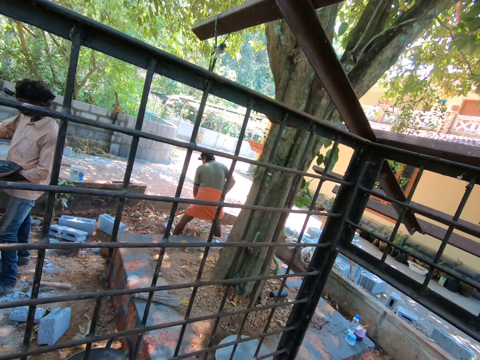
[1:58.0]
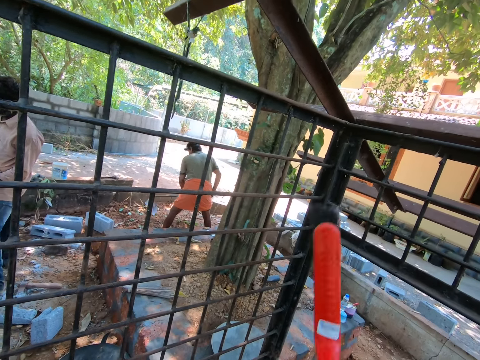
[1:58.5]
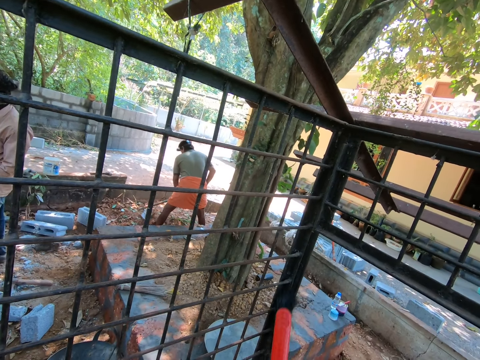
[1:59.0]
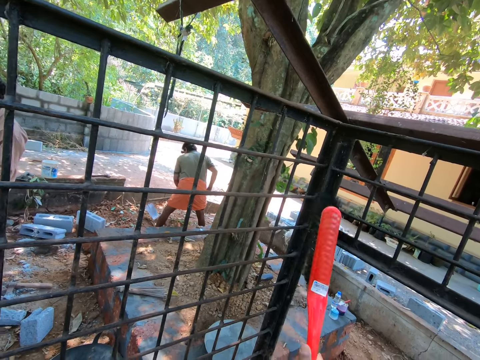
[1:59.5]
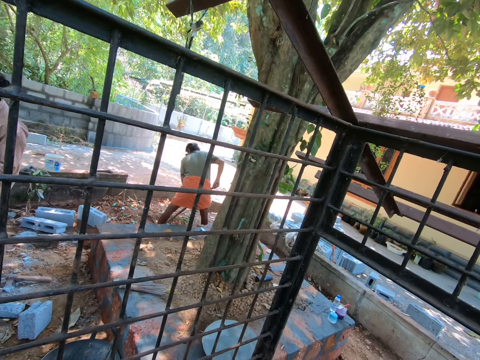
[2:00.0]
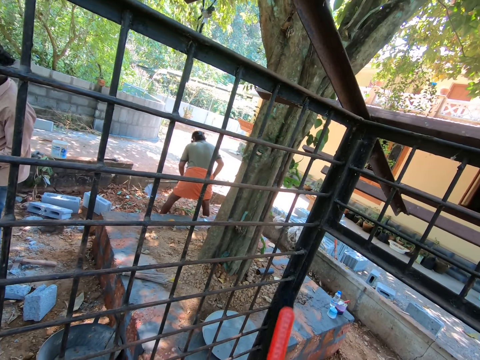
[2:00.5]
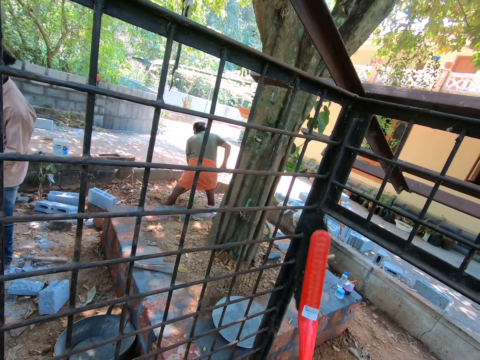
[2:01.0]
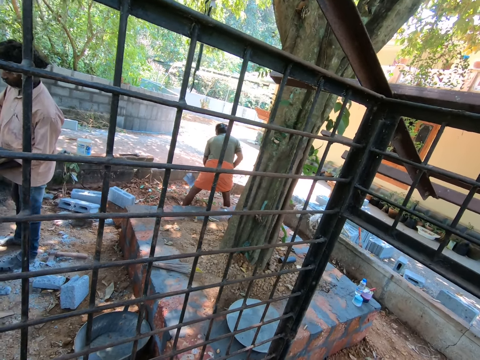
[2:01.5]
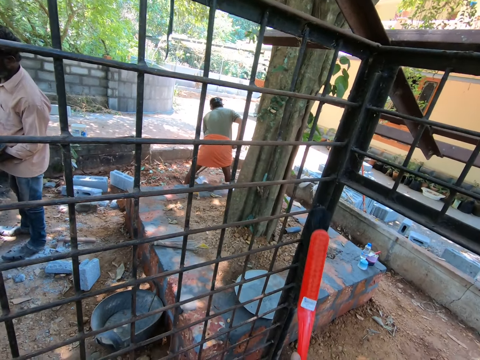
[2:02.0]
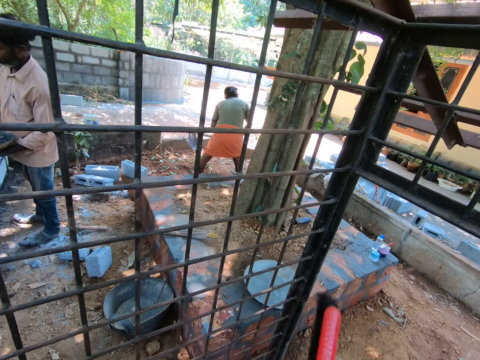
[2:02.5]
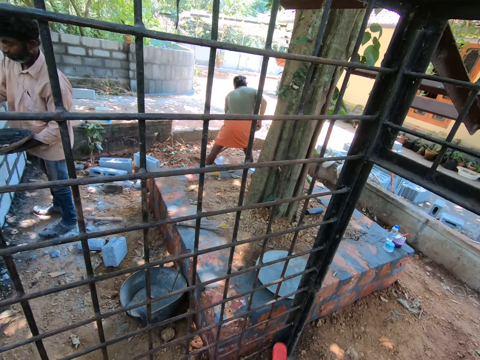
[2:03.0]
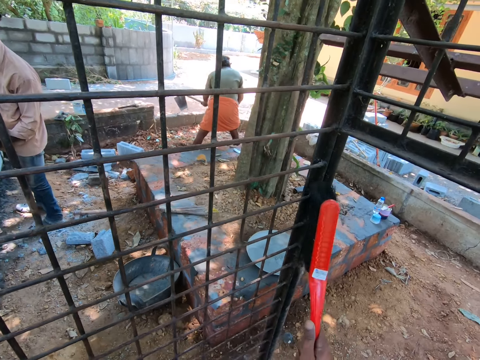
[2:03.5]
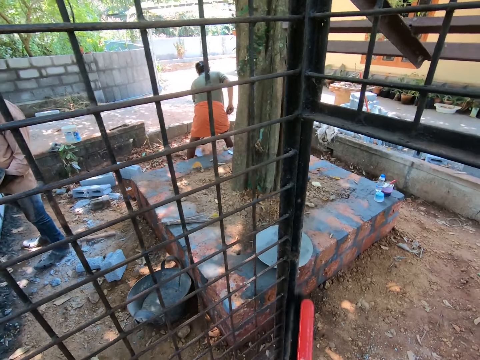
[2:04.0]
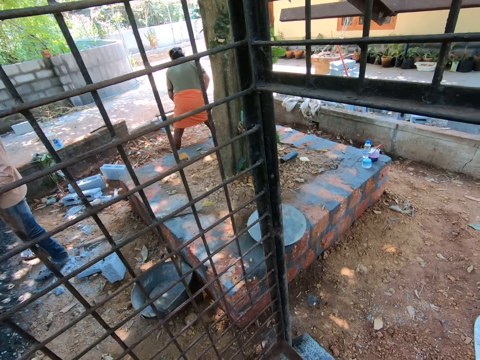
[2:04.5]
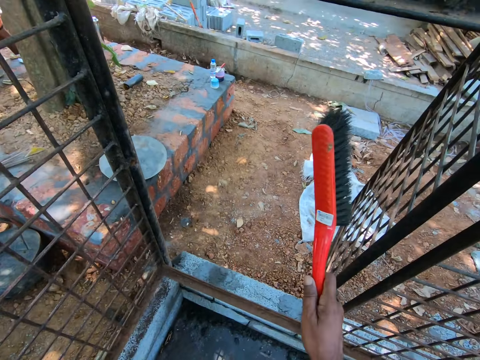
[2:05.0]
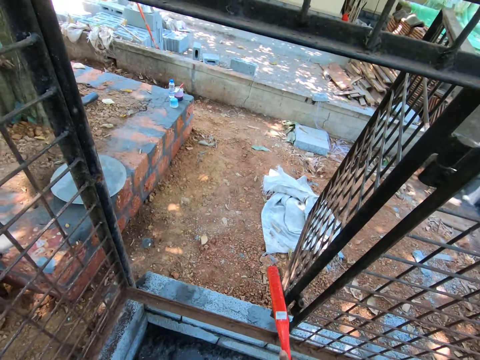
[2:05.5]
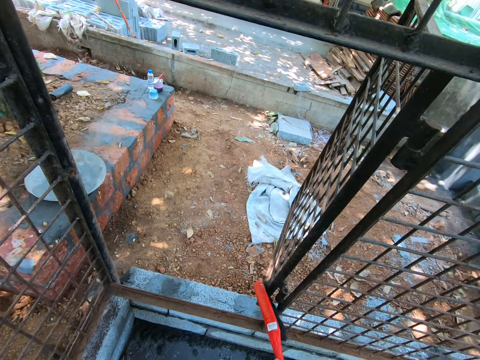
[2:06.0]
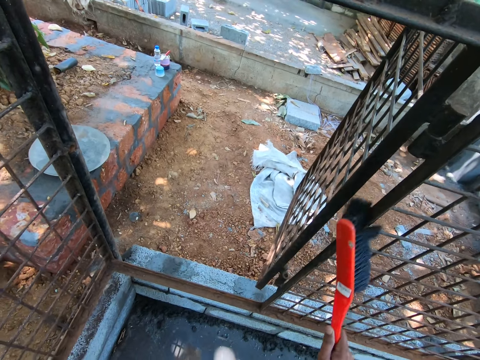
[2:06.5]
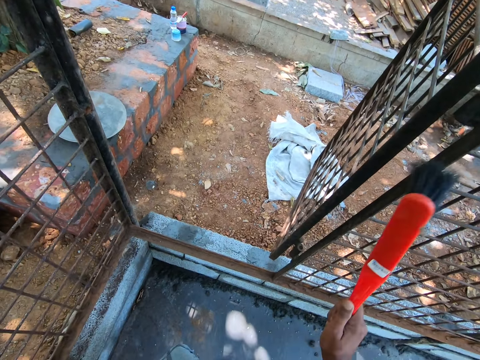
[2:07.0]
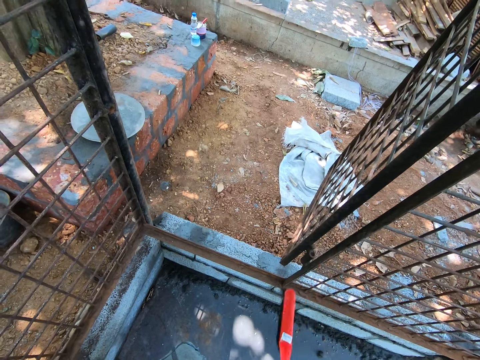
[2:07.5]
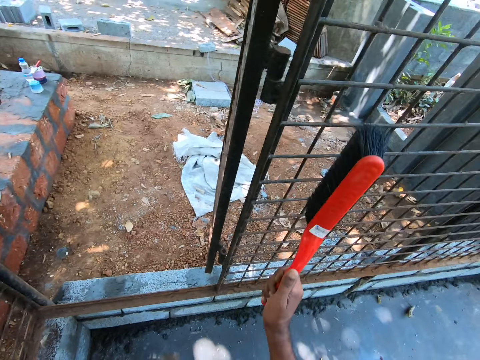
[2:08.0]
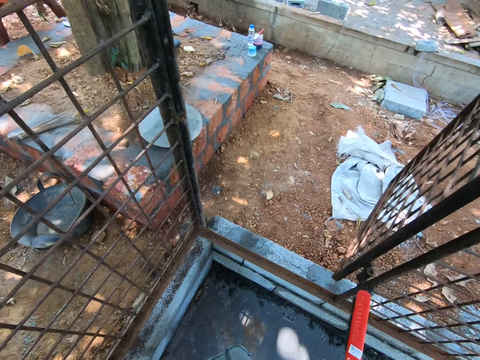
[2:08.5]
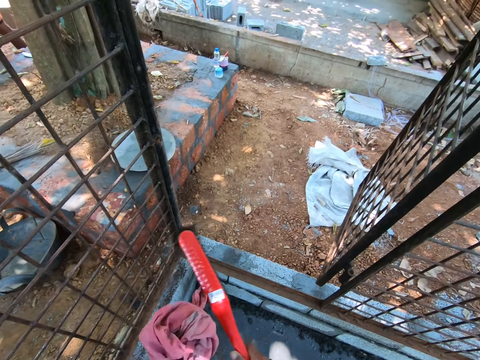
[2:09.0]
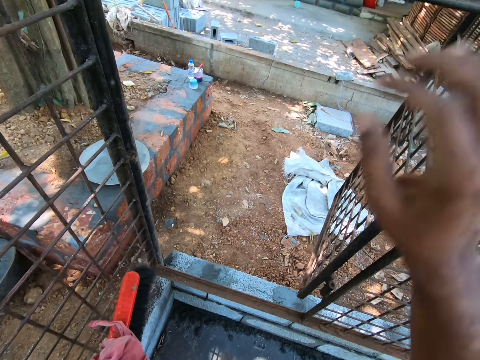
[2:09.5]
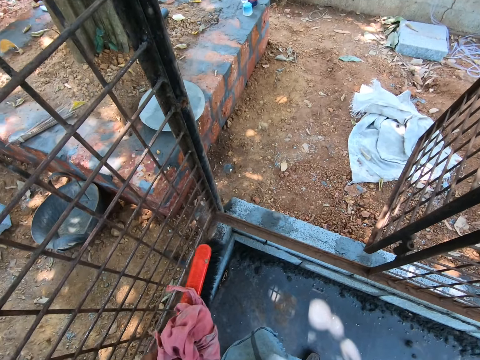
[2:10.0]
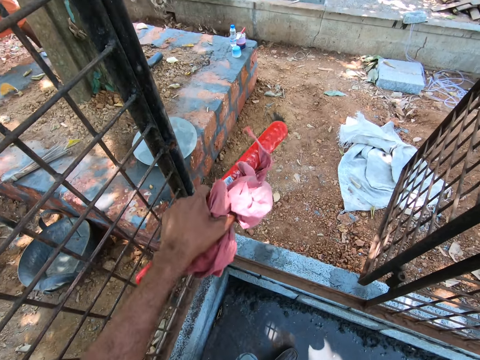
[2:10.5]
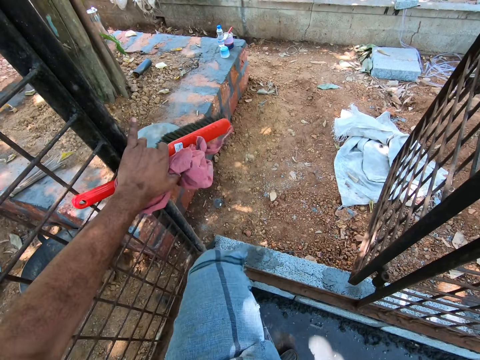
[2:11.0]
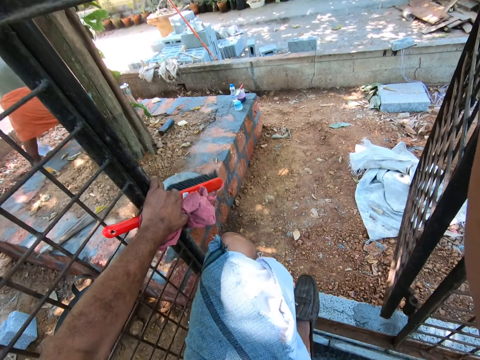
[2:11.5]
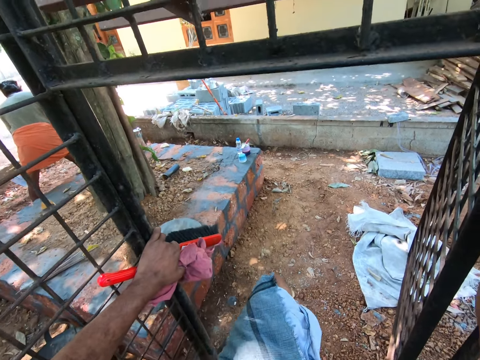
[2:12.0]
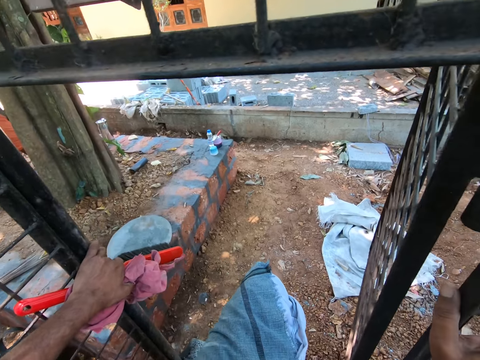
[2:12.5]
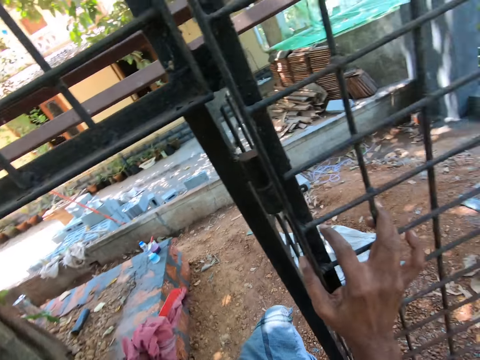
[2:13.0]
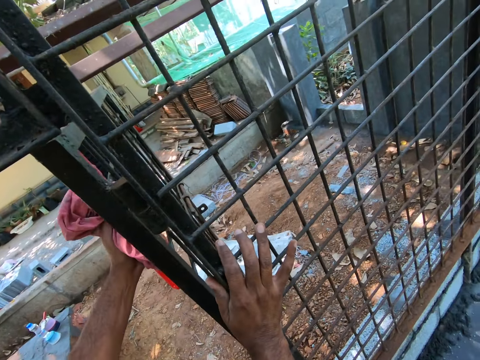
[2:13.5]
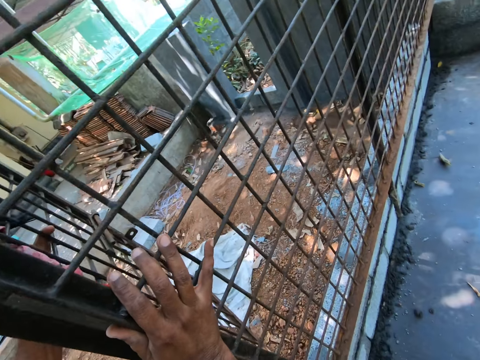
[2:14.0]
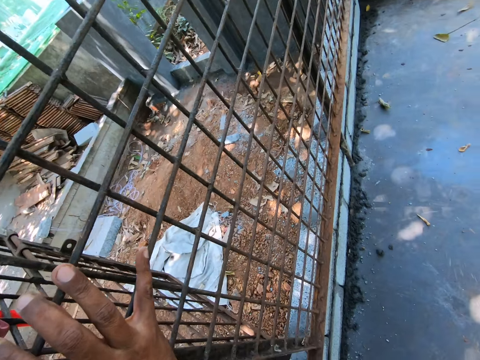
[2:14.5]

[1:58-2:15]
The camera wearer walks away. They hold the gate.

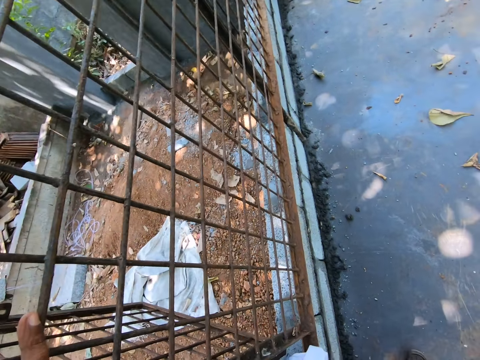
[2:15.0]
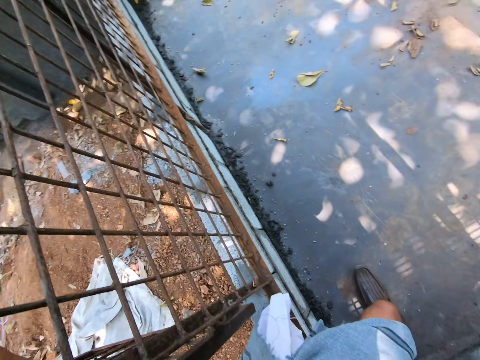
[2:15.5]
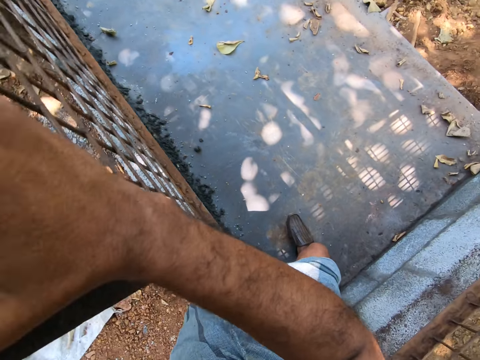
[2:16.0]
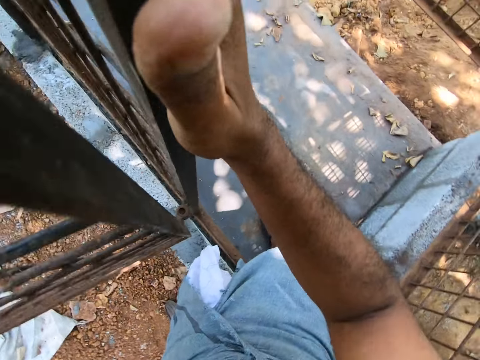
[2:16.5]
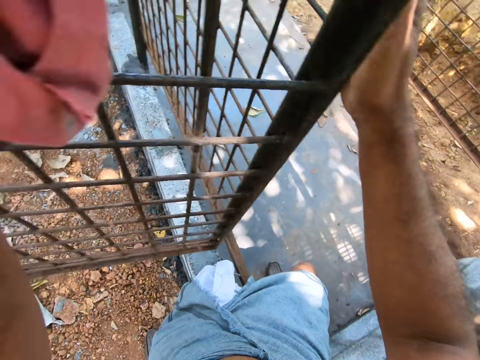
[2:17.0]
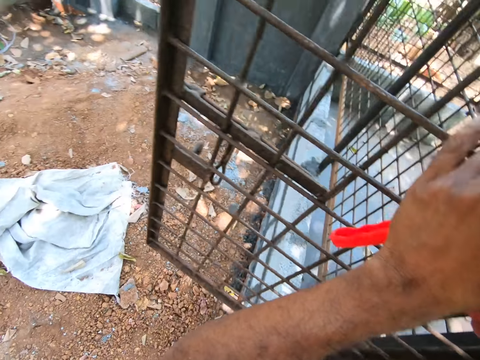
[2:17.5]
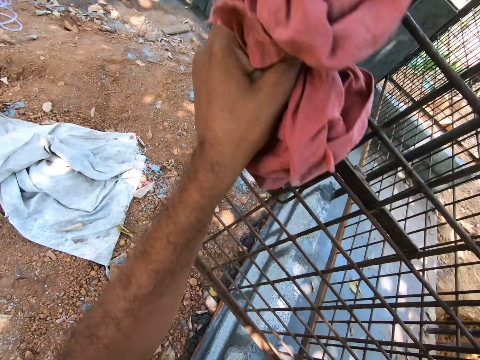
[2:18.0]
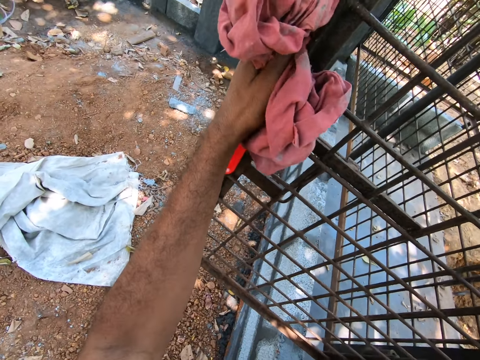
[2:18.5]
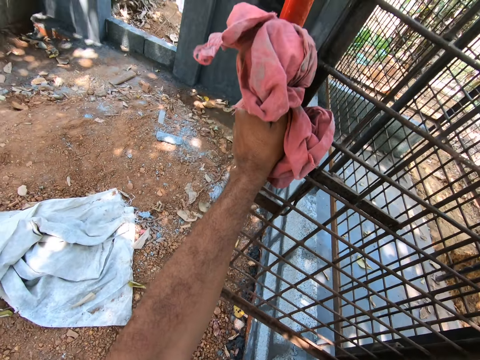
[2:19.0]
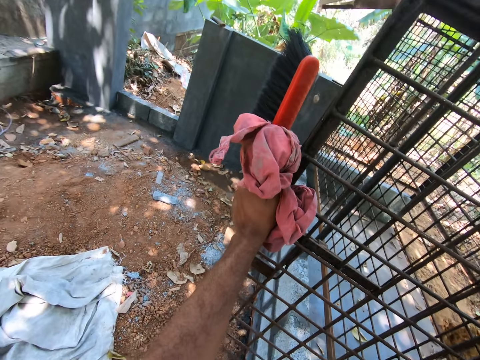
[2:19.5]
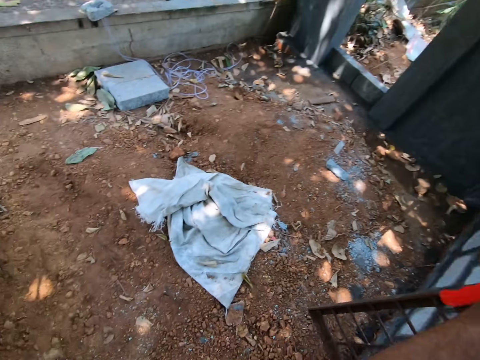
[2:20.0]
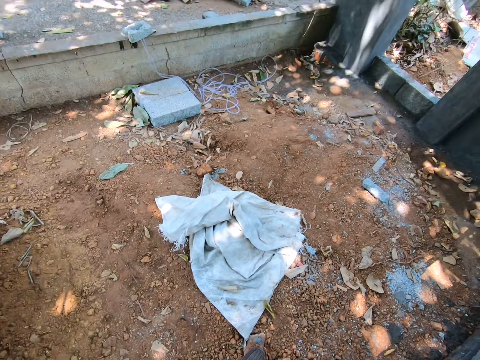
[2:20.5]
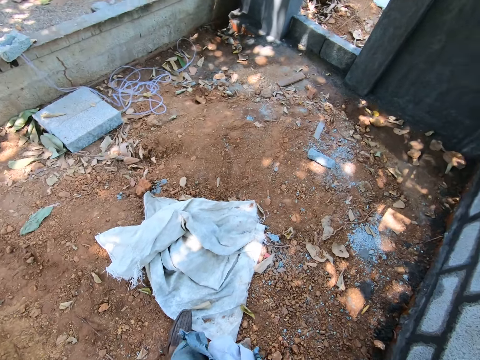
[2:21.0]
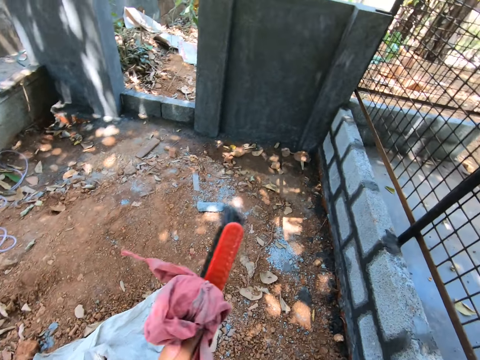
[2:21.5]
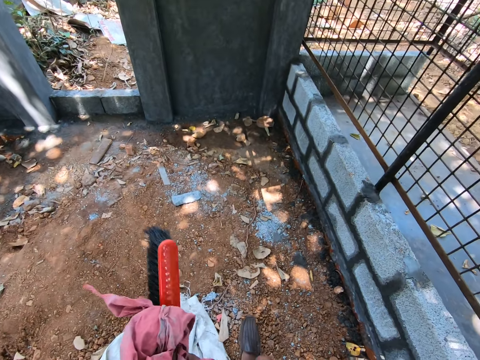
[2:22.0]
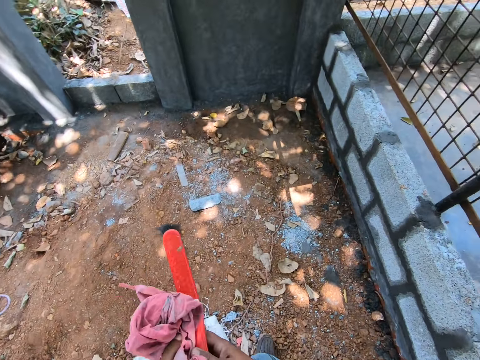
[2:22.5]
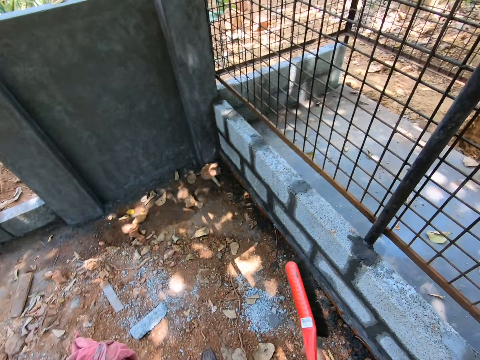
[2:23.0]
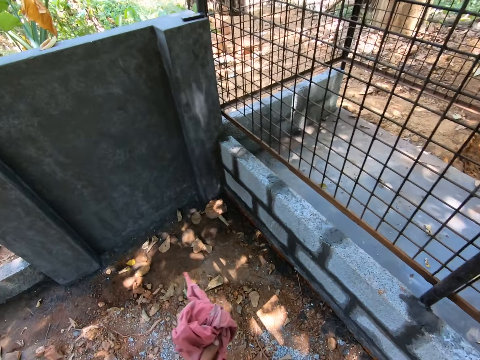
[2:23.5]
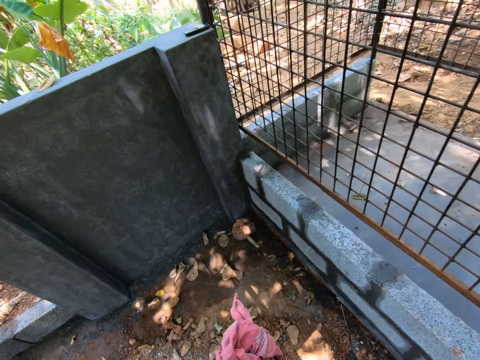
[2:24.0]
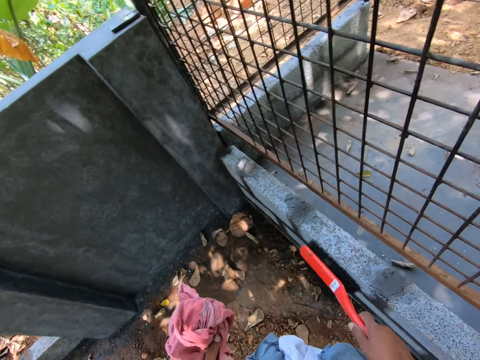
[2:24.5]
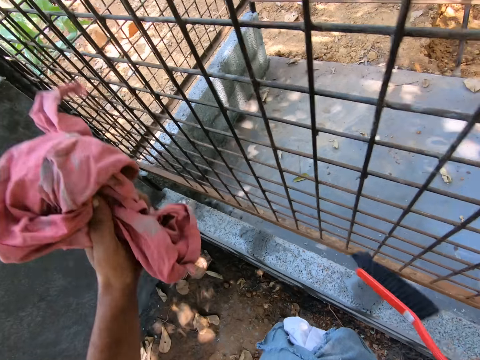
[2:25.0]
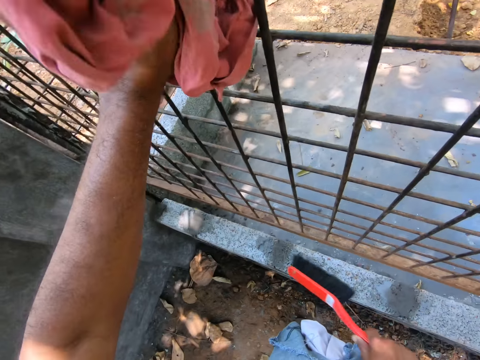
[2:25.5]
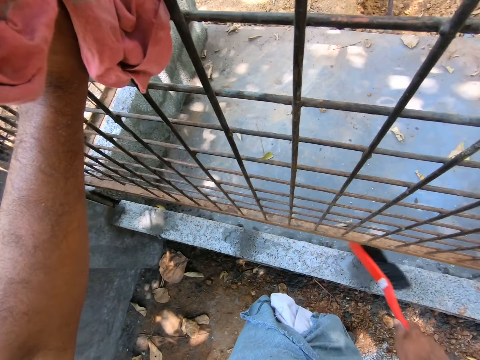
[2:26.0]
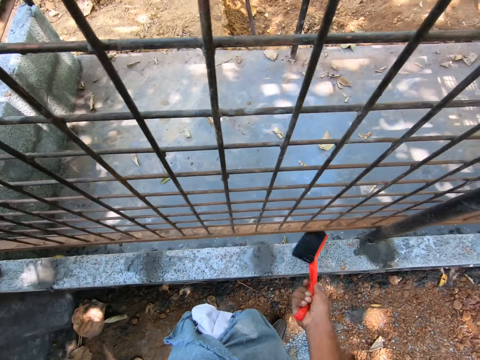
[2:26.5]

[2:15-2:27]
The camera wearer walks outside. They wipe the gate with the brush. They brush the wire mesh.
